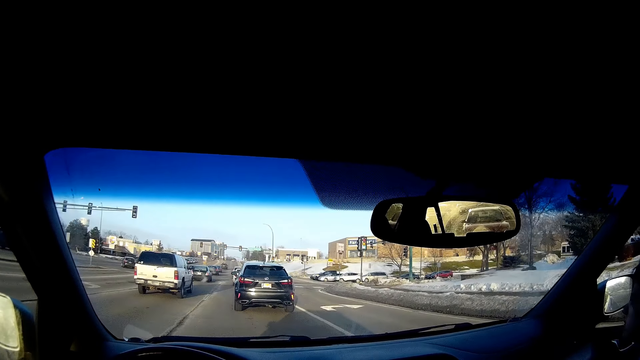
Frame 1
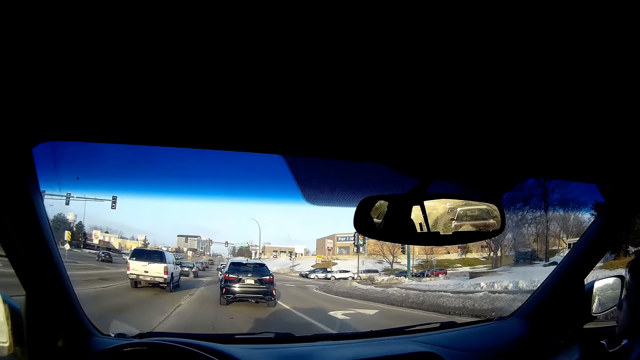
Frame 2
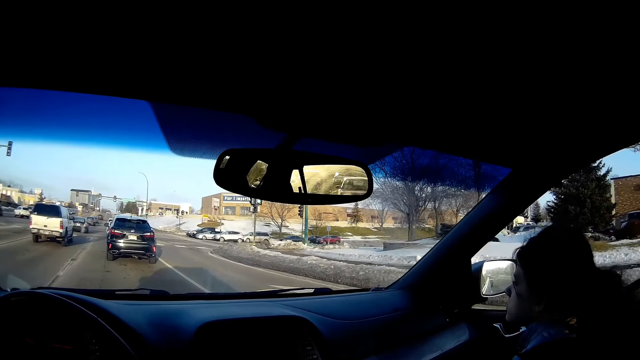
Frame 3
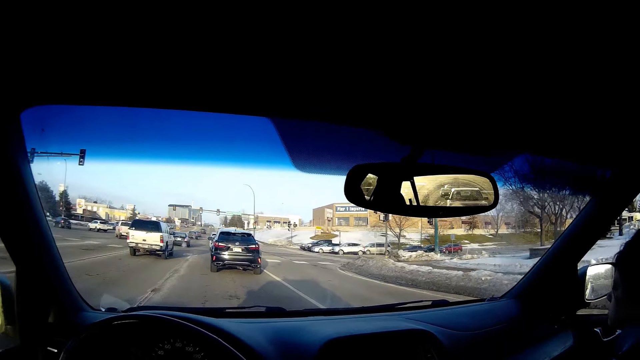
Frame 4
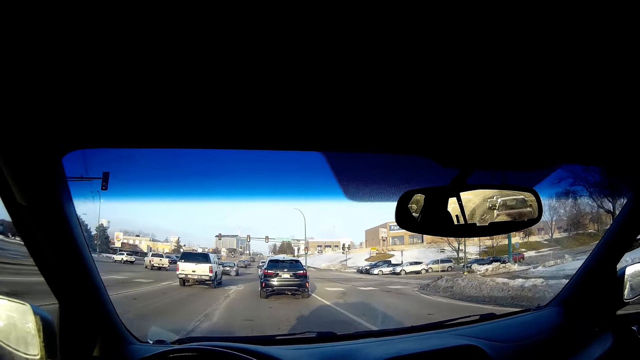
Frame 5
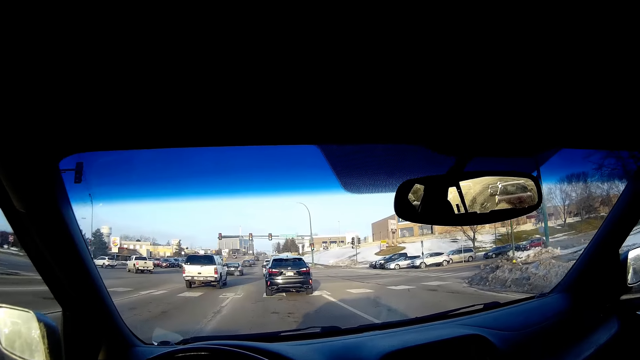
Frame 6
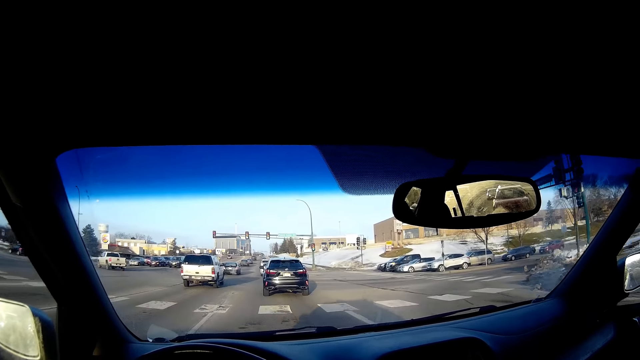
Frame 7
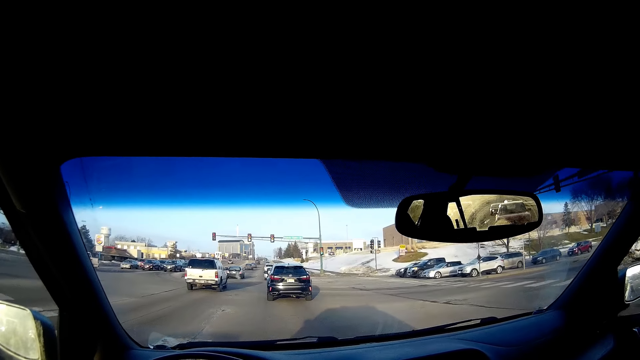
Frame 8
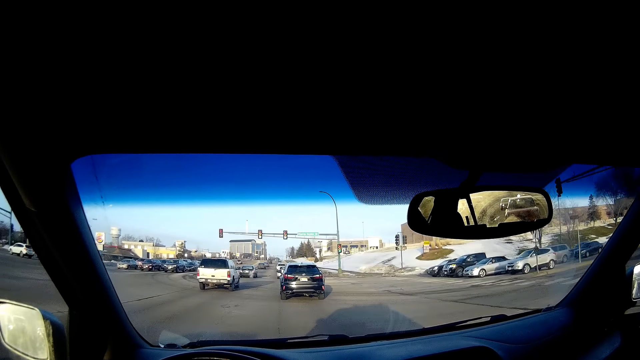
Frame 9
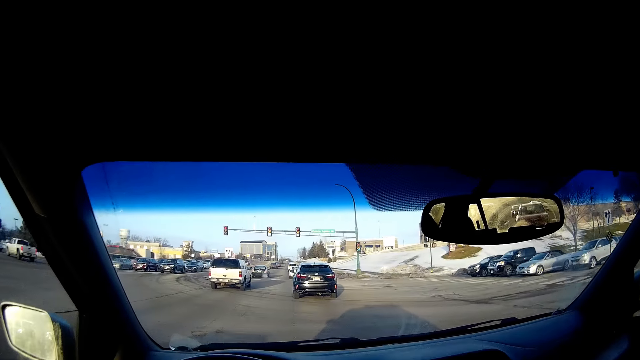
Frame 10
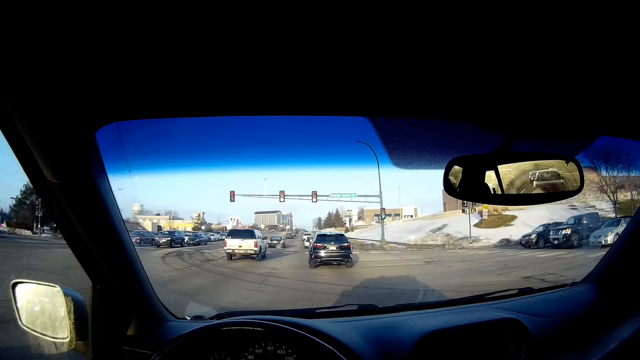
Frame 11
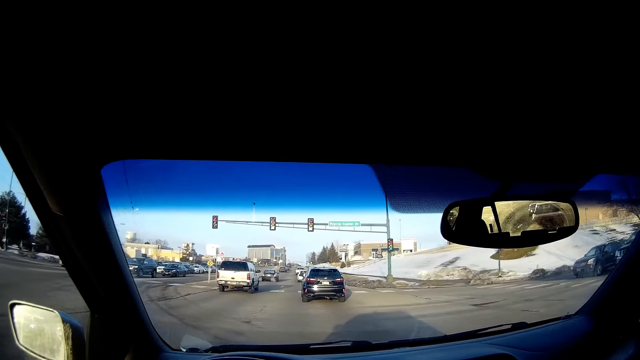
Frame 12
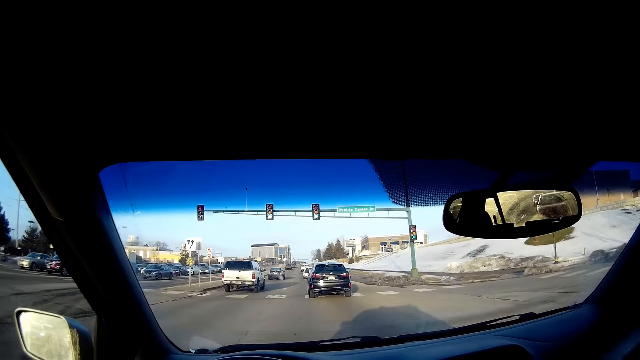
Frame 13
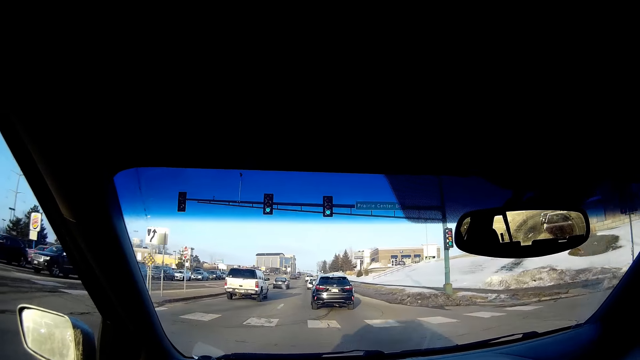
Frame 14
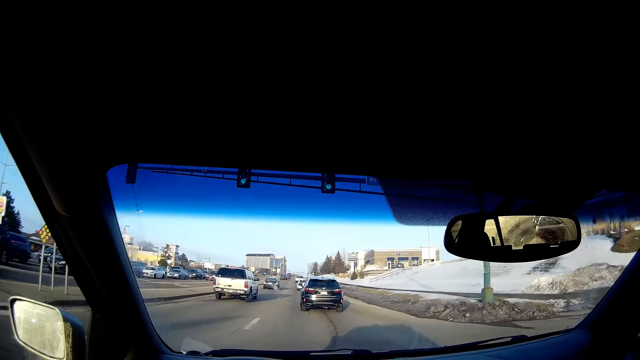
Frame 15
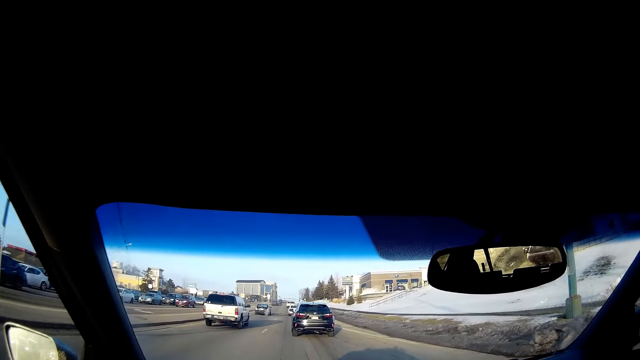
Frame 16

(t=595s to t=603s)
The camera wearer drives the car along the tarmac road.

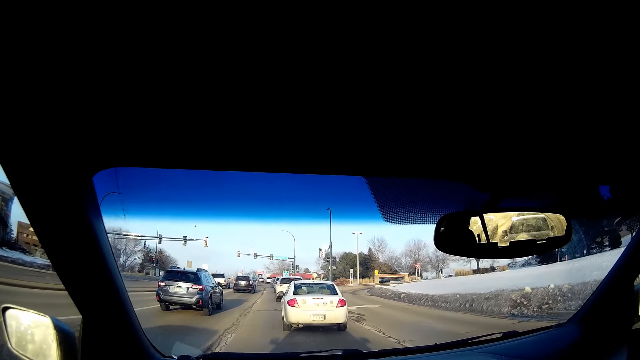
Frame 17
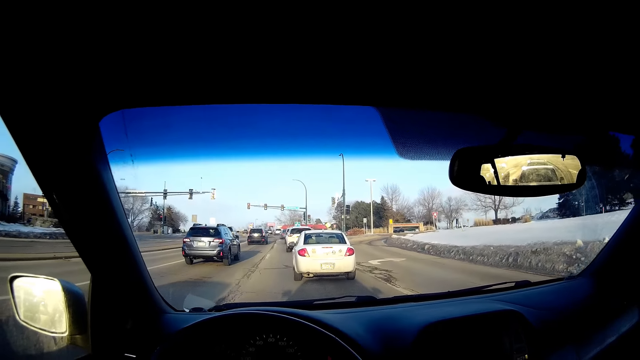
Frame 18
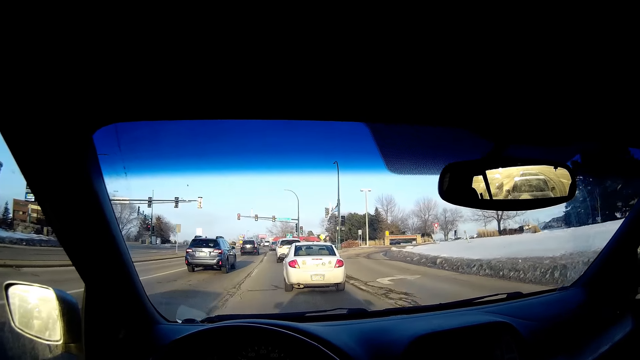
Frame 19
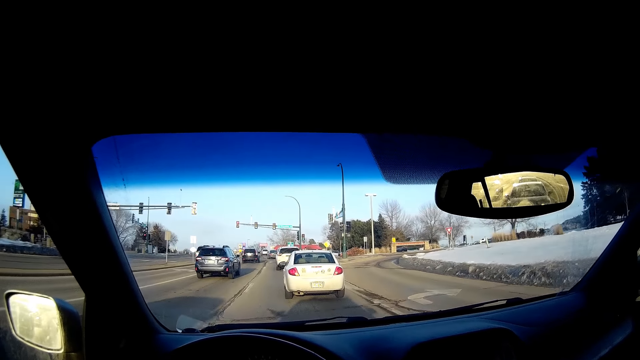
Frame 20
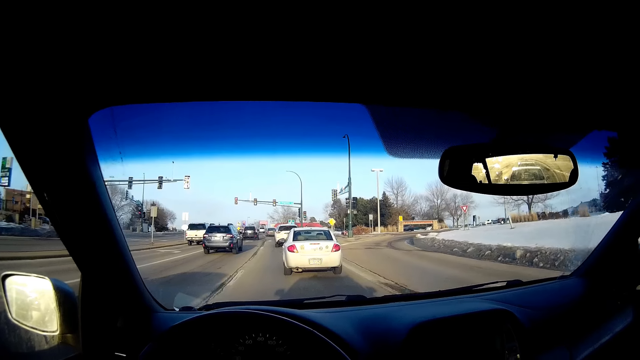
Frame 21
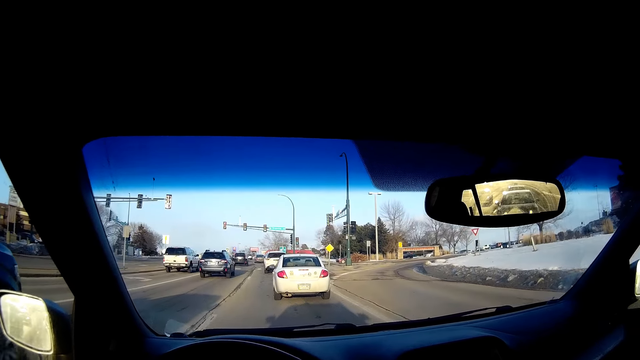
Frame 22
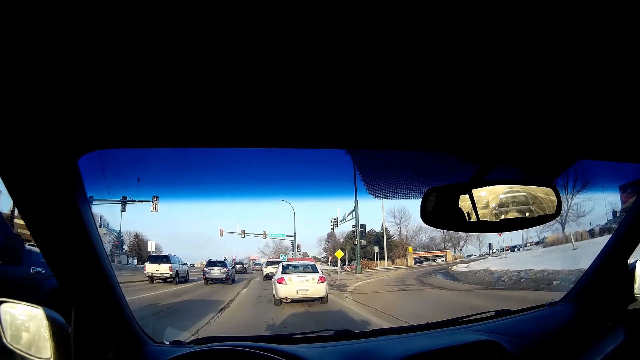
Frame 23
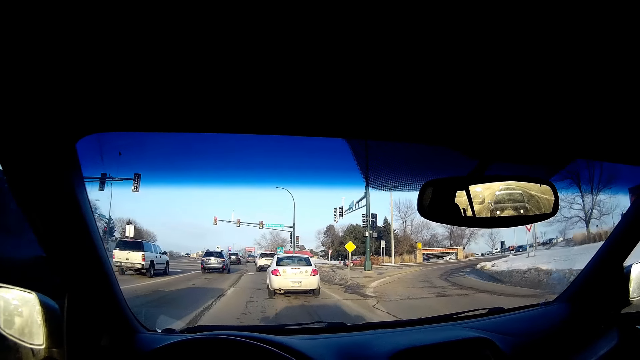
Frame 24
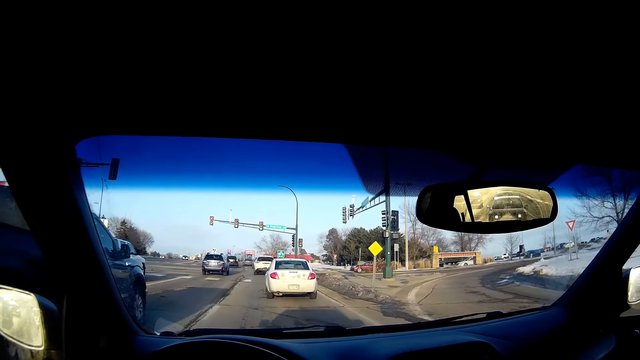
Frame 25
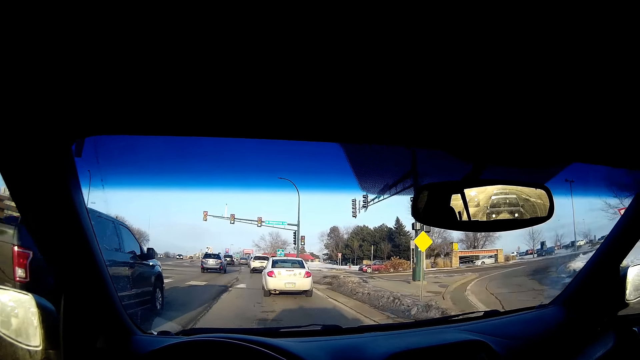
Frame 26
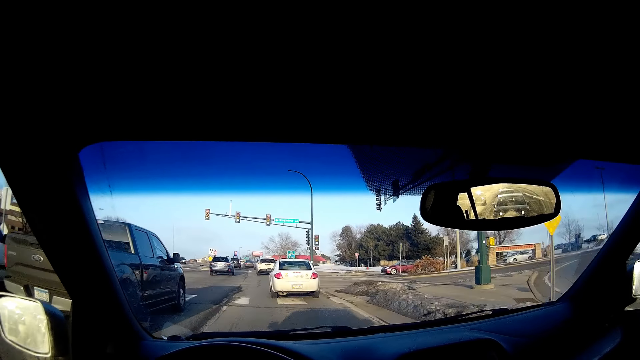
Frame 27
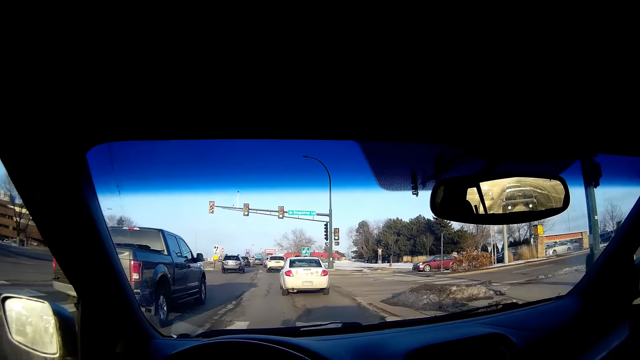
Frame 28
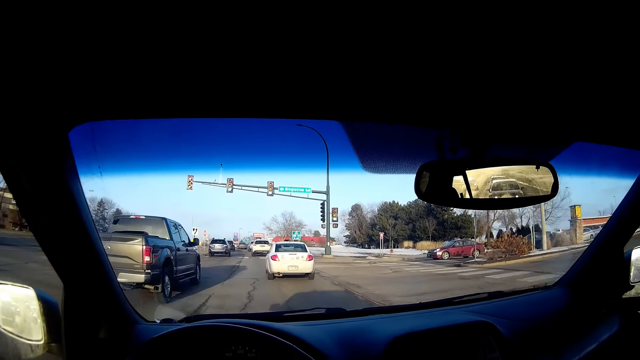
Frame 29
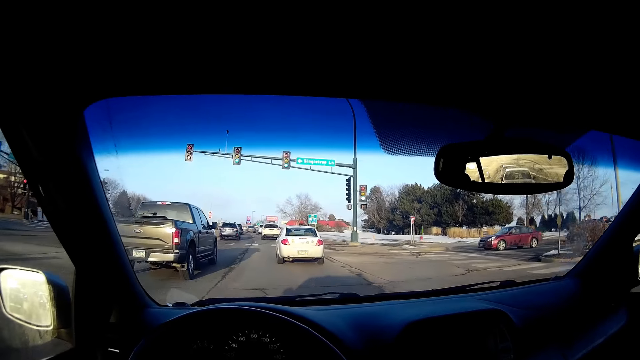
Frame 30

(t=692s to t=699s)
The camera wearer drives the car along the tarmac road.

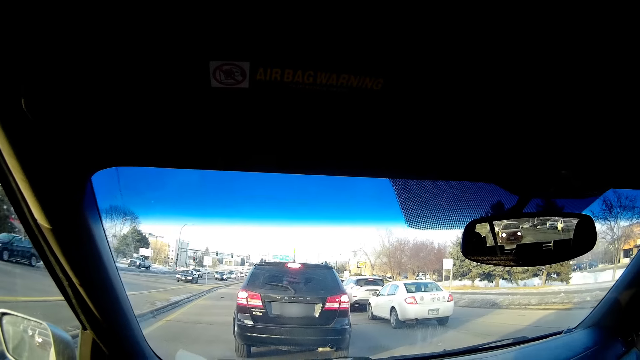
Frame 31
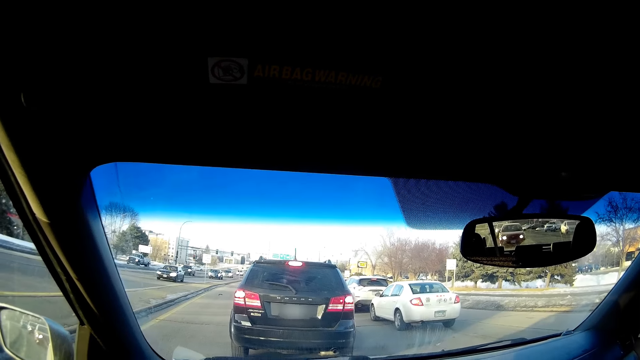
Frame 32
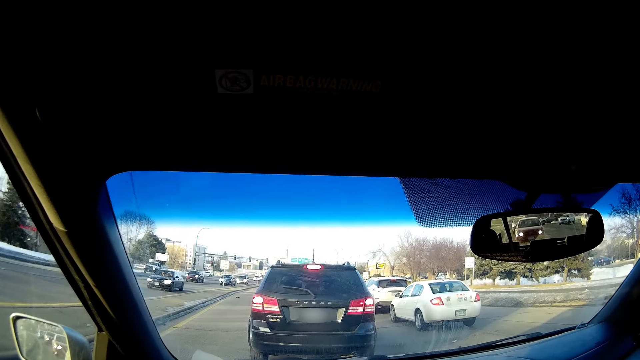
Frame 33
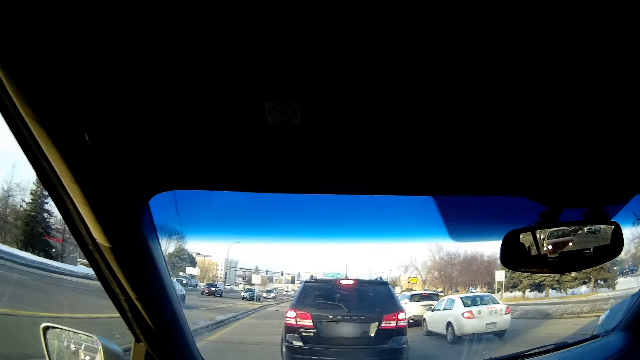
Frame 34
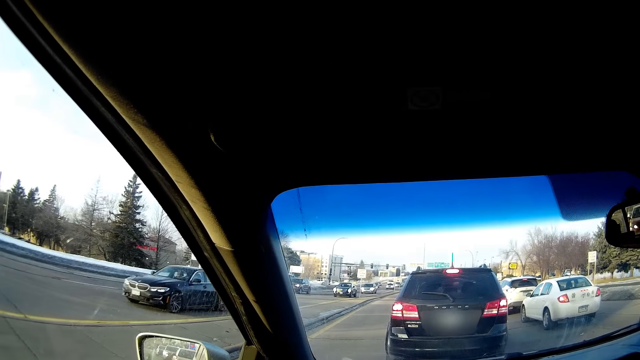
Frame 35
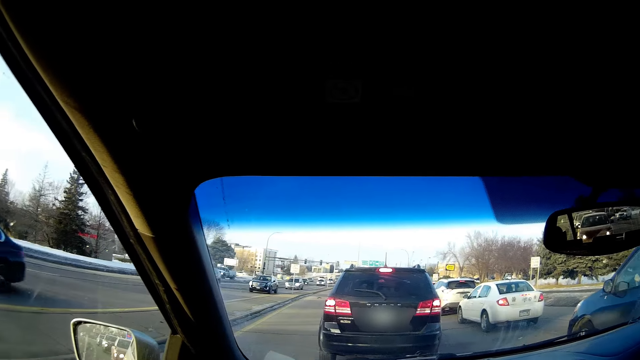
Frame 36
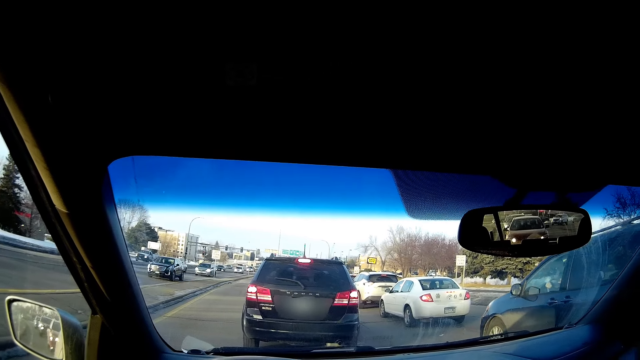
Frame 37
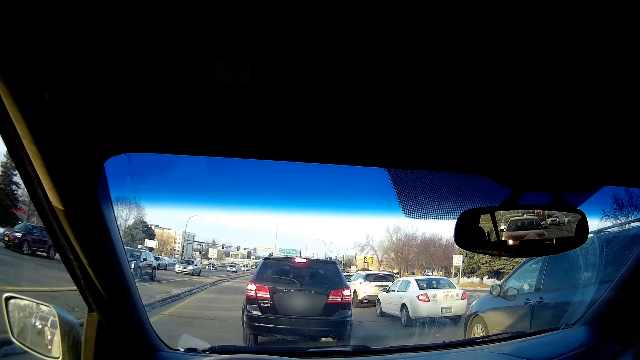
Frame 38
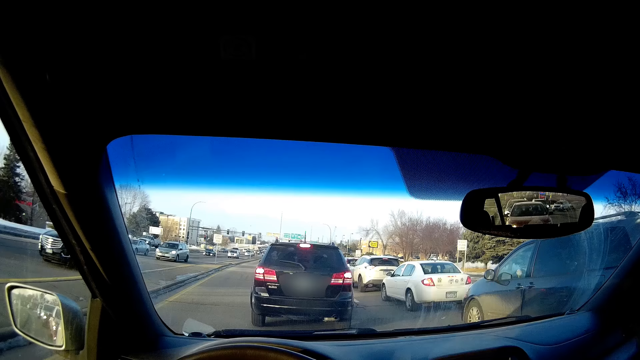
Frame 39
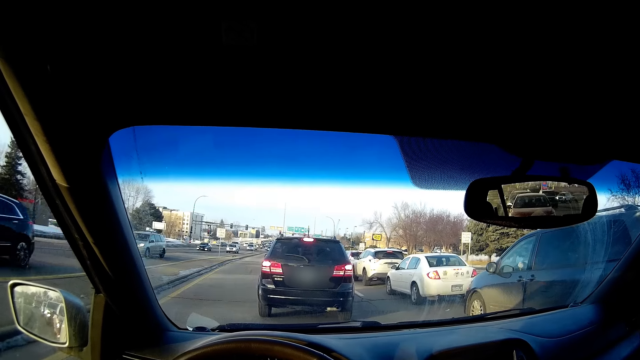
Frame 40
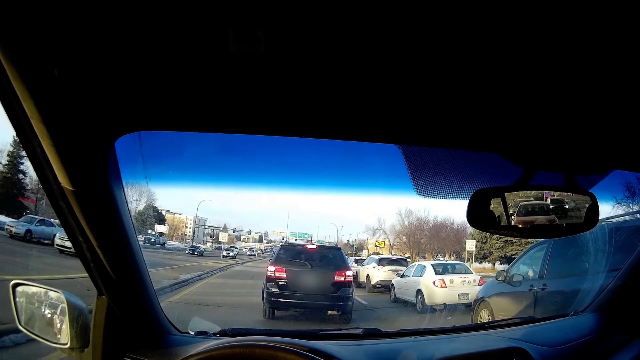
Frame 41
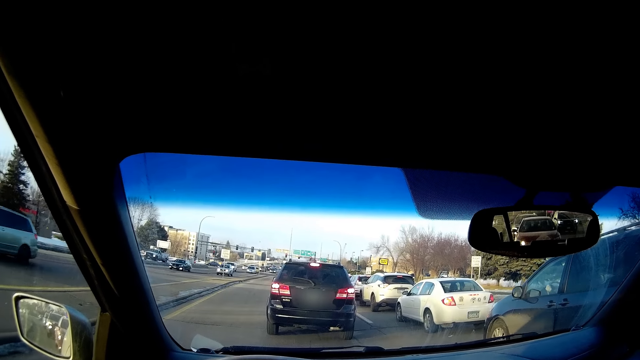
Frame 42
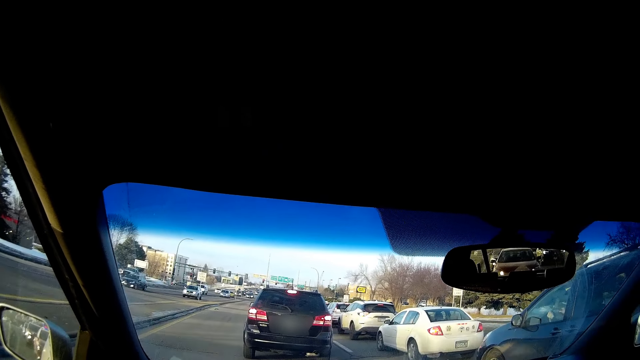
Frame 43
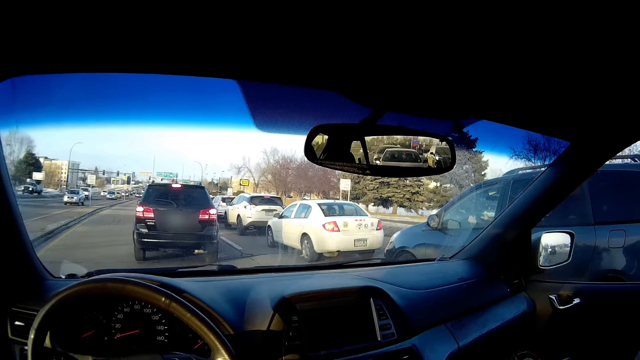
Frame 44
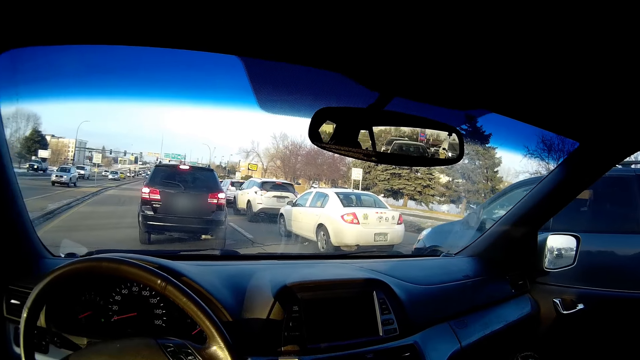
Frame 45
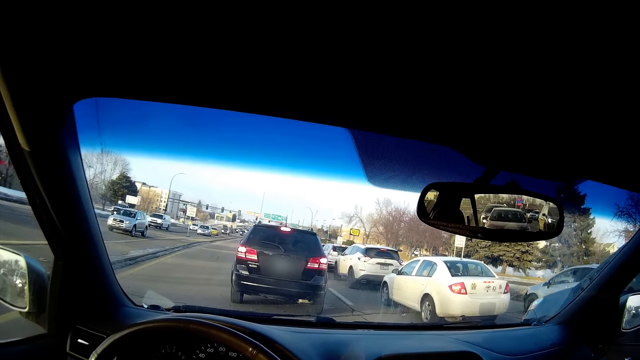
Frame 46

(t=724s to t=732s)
The camera wearer stops the car.
